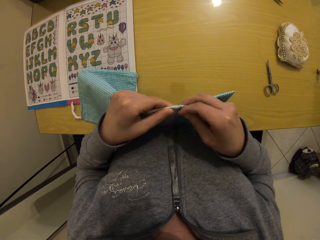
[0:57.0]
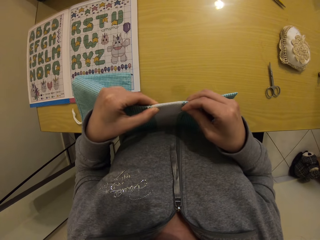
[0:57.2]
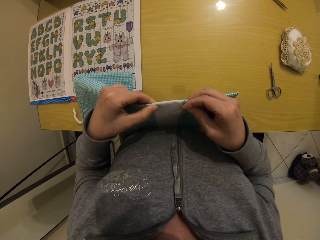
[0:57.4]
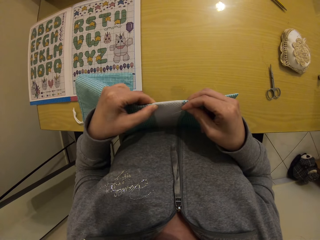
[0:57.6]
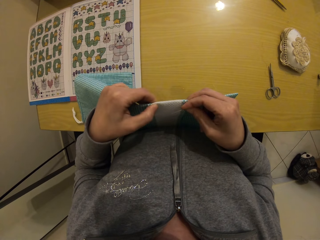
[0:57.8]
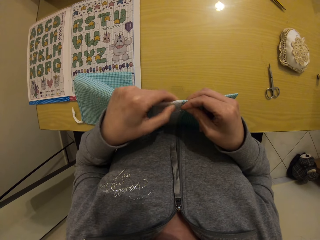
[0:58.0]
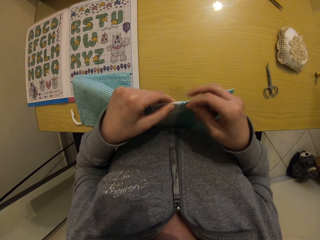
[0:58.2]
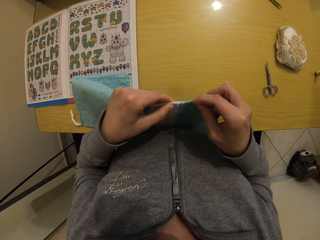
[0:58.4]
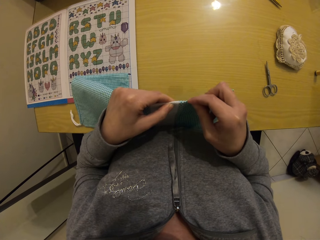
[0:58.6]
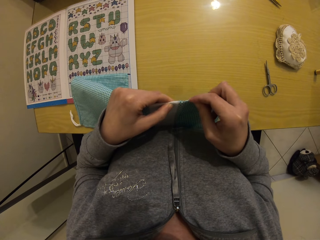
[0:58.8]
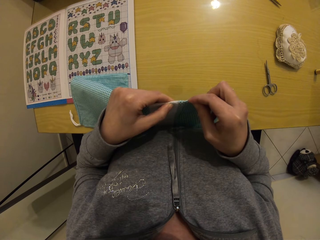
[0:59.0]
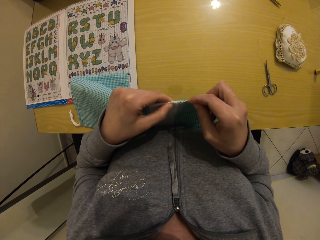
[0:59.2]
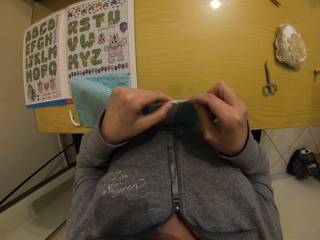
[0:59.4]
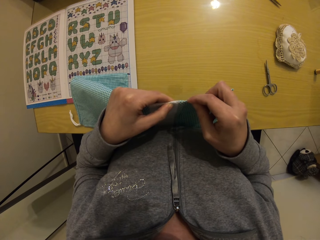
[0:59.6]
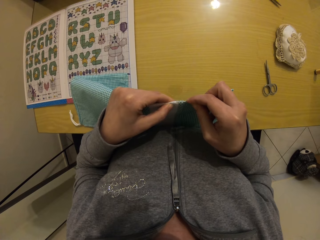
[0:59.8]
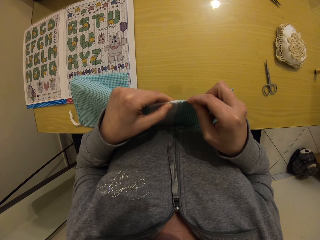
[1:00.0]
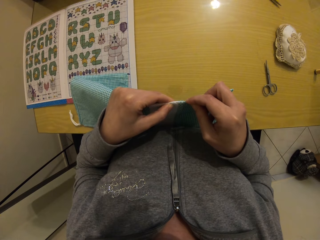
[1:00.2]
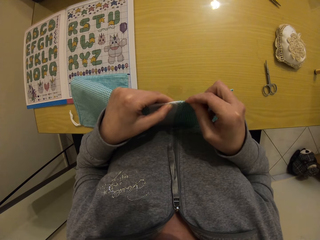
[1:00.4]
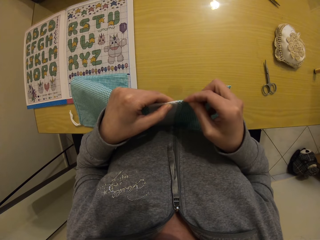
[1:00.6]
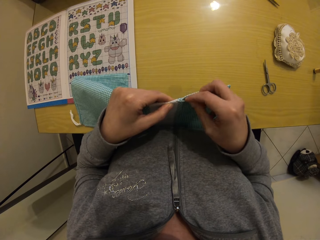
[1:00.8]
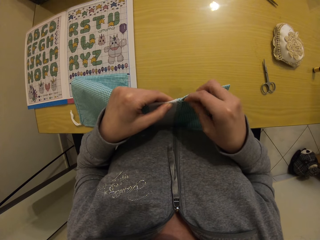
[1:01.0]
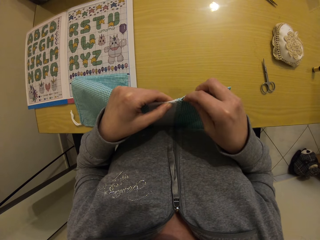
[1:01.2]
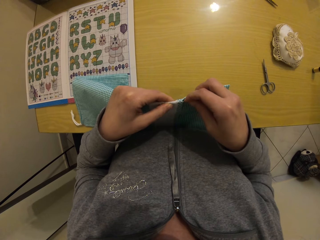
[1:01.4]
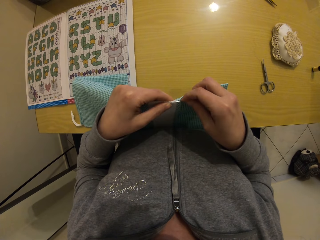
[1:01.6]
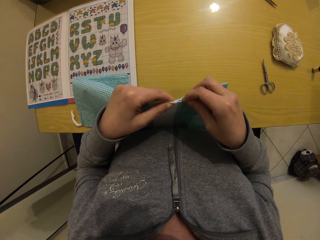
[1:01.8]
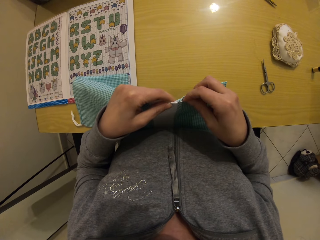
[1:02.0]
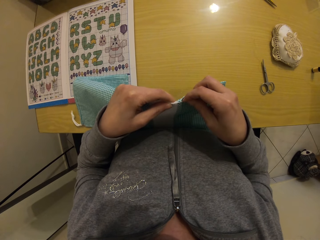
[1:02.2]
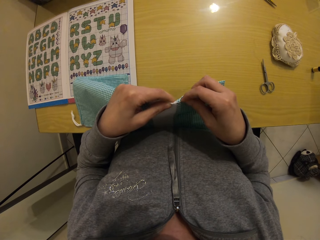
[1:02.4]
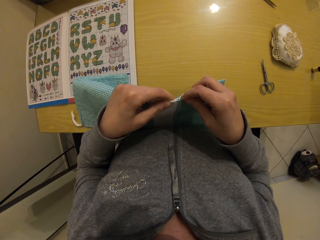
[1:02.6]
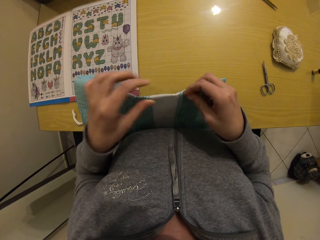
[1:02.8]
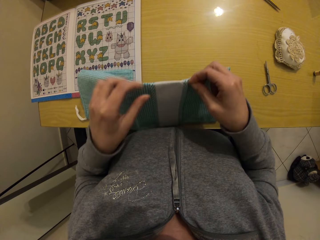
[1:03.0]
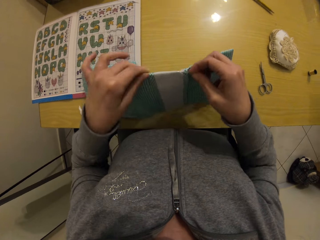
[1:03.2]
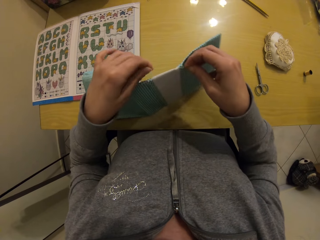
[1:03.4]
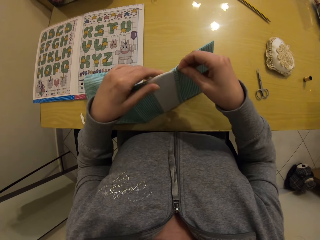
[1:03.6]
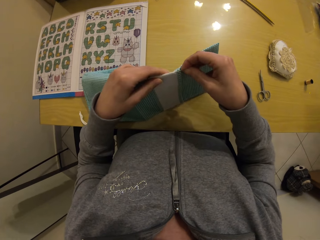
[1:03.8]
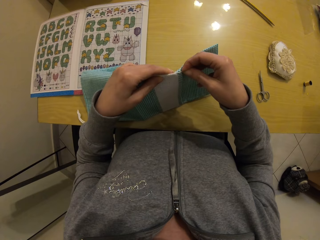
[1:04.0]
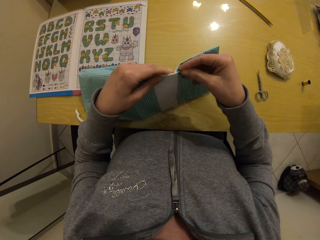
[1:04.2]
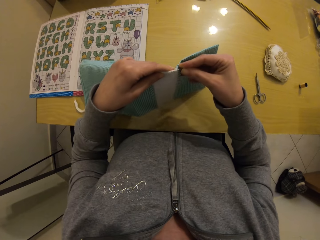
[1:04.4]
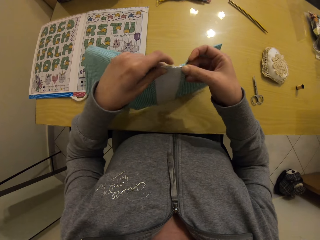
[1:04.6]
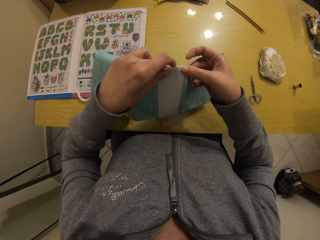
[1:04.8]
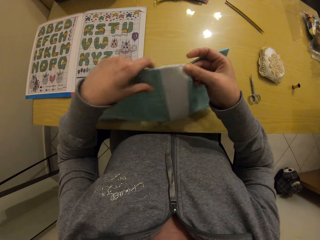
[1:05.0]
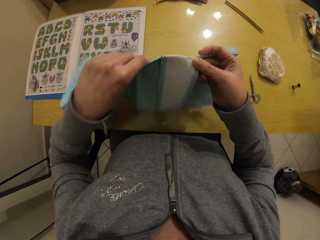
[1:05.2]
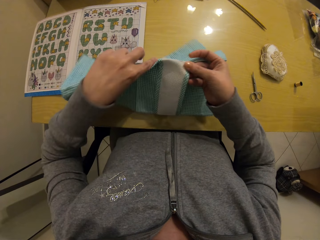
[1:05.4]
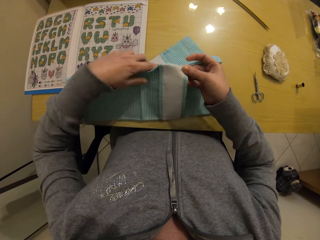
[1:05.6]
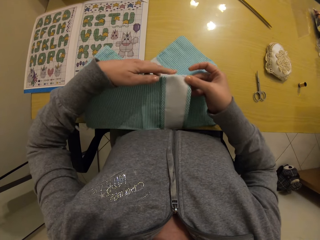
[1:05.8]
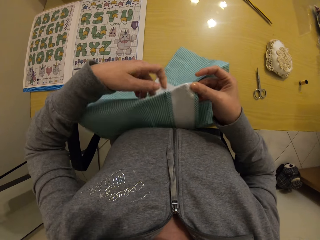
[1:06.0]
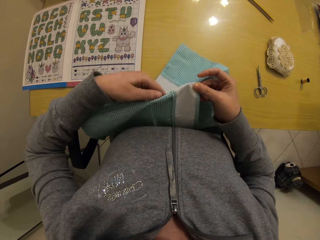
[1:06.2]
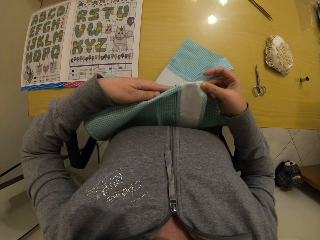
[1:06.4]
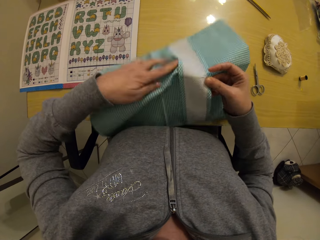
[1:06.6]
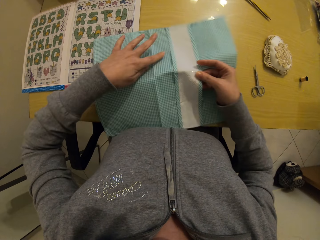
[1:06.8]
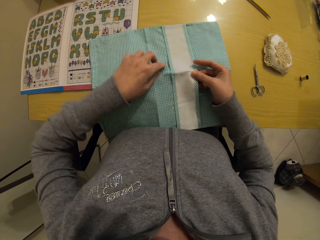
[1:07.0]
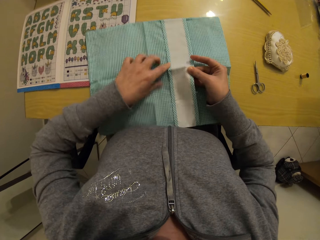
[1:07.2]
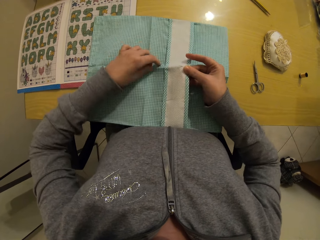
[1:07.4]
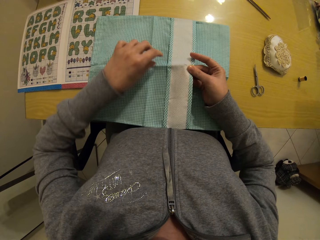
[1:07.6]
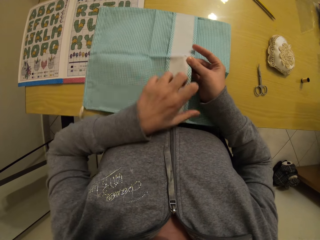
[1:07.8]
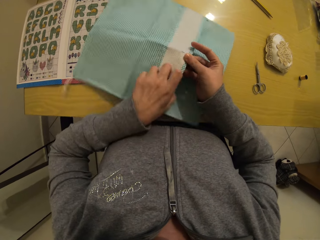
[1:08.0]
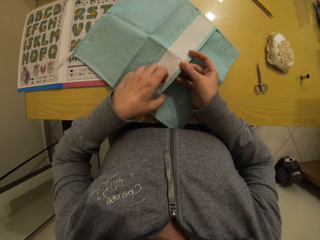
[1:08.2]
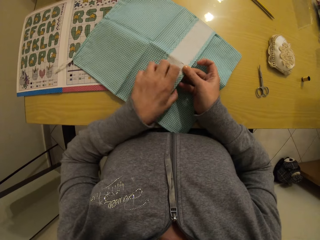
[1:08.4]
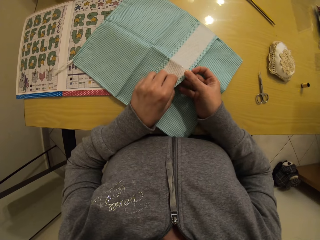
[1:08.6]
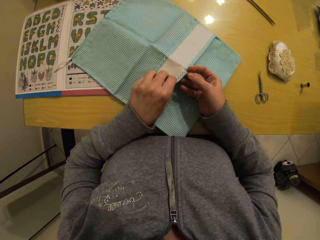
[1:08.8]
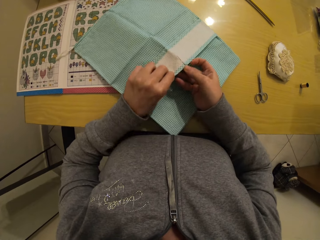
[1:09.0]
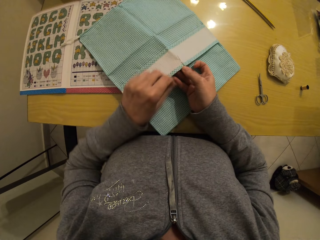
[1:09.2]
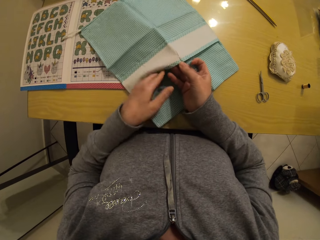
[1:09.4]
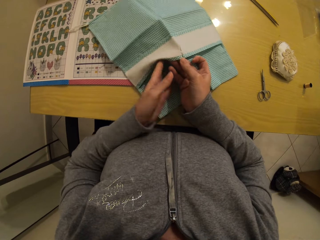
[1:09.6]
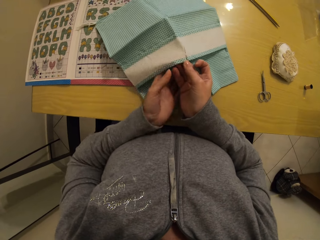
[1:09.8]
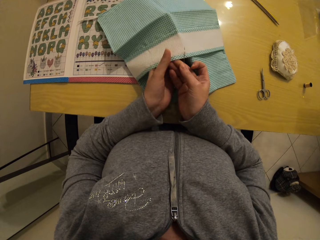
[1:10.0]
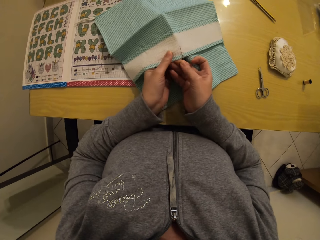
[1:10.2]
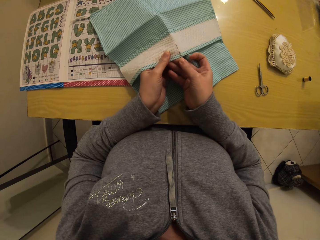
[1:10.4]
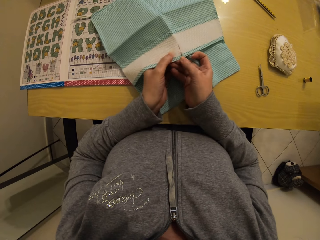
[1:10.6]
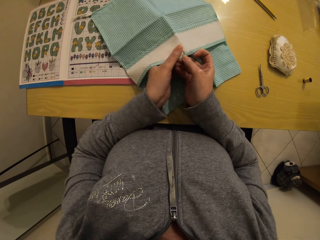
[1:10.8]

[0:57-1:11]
The camera wearer sews the napkin with a needle in her right hand. She places the napkin on the table.

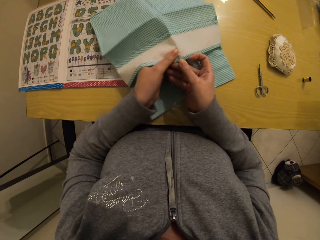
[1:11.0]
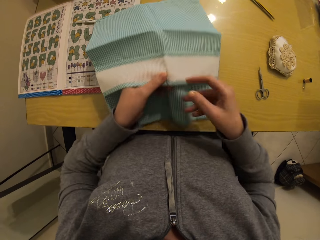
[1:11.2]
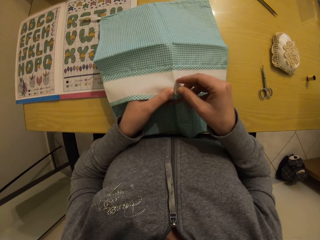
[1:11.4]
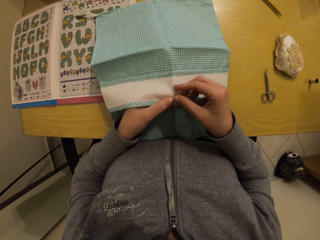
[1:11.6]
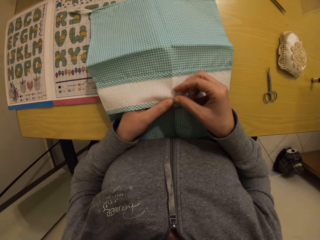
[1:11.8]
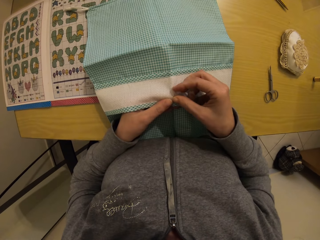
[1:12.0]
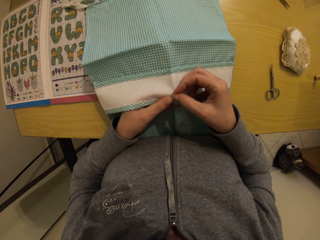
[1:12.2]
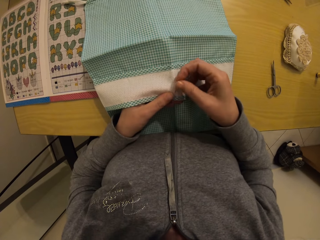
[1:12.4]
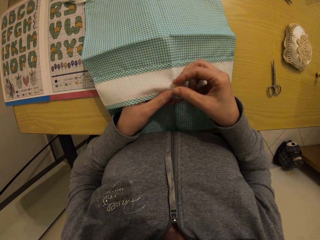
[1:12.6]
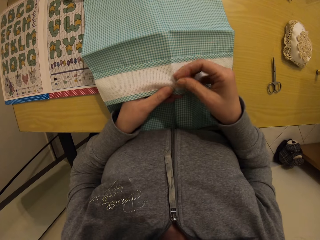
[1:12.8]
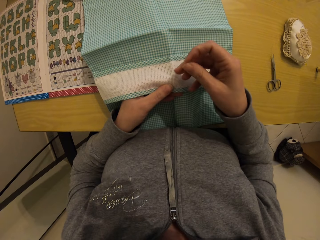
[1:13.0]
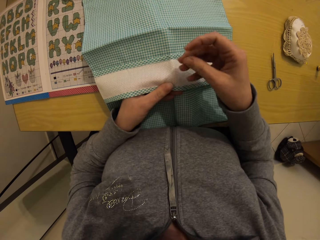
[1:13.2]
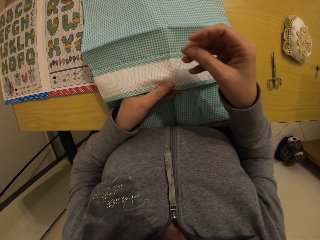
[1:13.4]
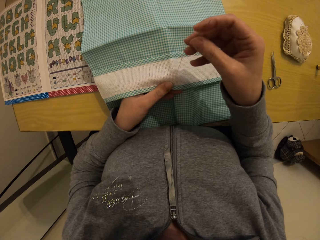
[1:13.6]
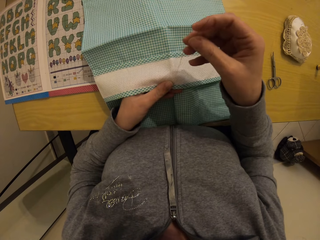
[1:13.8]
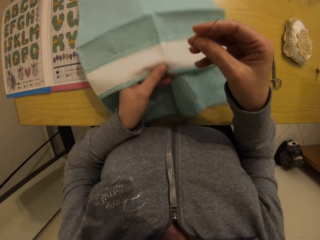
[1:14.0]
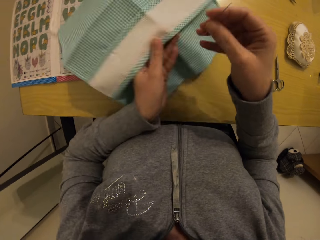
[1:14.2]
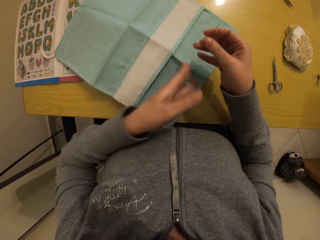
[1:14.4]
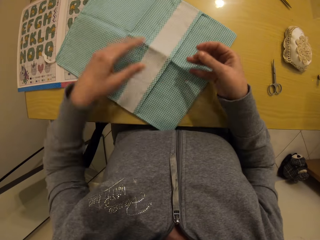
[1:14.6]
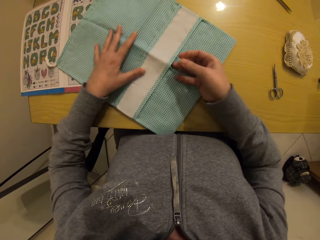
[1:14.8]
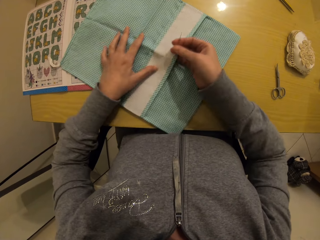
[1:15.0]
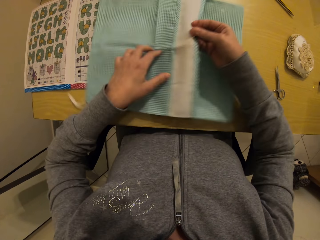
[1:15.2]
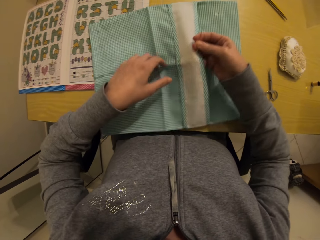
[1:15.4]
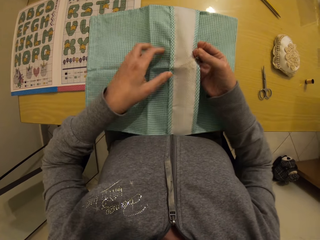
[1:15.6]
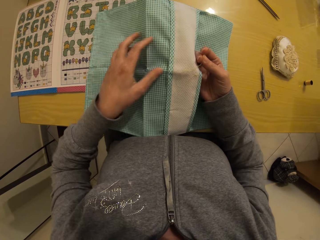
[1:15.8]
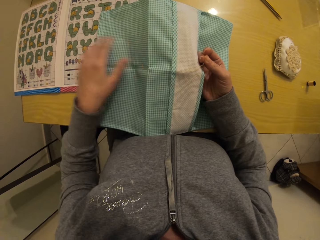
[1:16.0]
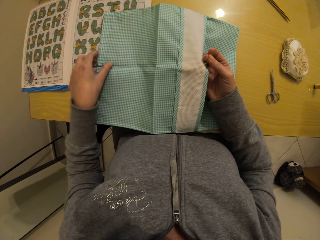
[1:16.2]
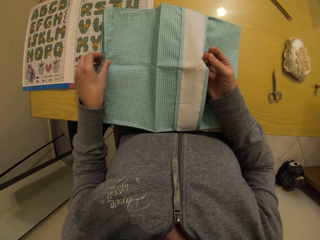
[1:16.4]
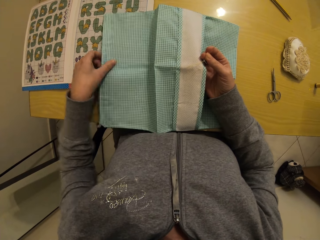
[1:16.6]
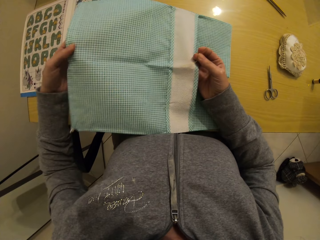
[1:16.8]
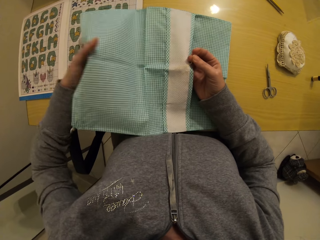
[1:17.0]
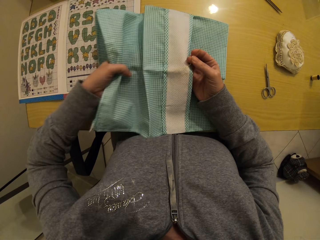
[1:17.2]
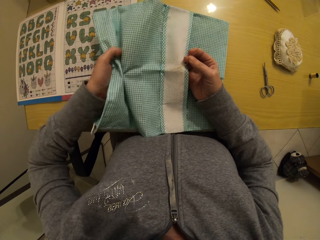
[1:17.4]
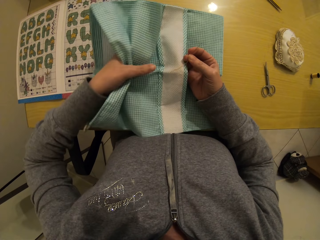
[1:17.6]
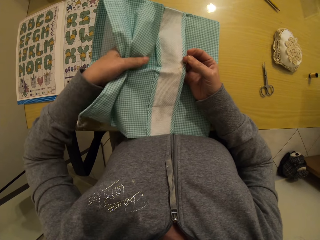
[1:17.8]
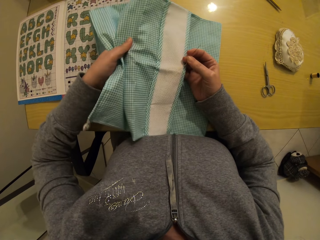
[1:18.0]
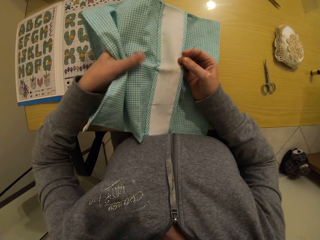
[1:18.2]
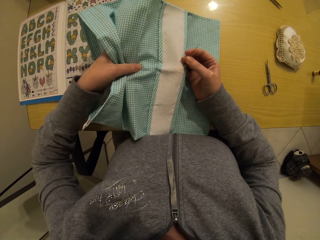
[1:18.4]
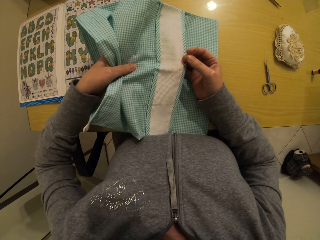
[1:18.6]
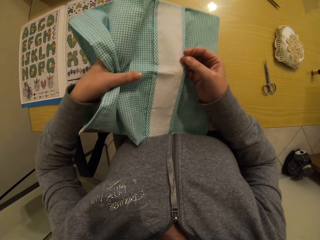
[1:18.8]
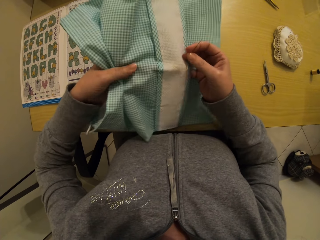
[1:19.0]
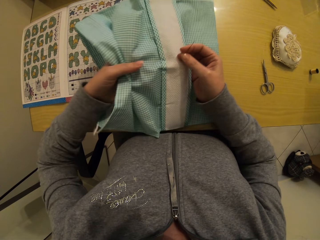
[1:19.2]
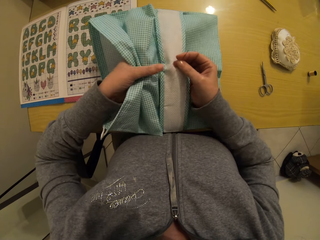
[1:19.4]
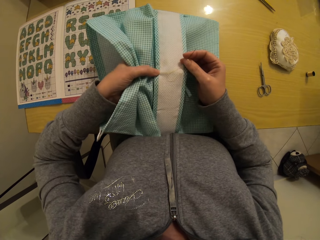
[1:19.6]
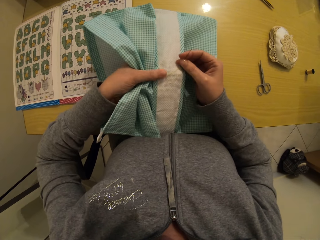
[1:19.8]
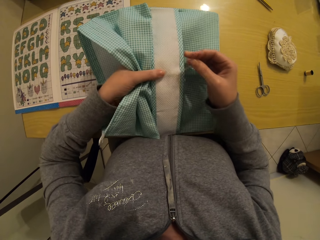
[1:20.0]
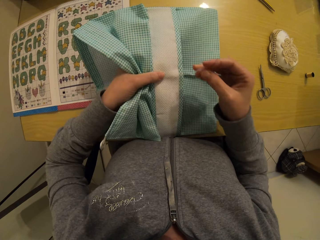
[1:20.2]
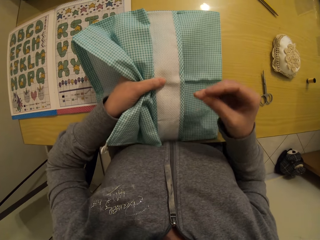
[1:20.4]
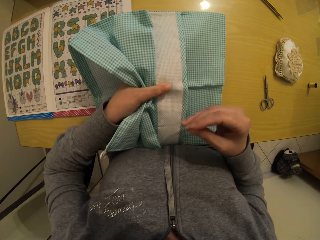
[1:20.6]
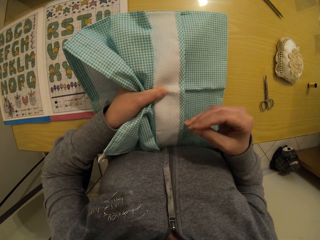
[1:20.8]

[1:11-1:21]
The camera wearer adjusts the napkin on the table with her left hand.
